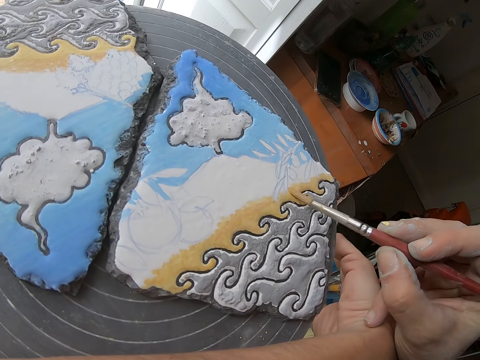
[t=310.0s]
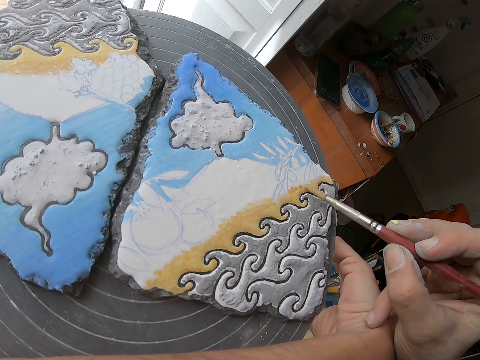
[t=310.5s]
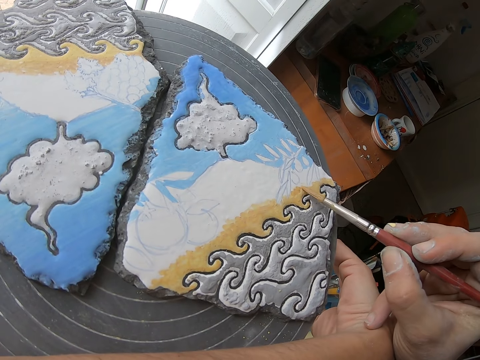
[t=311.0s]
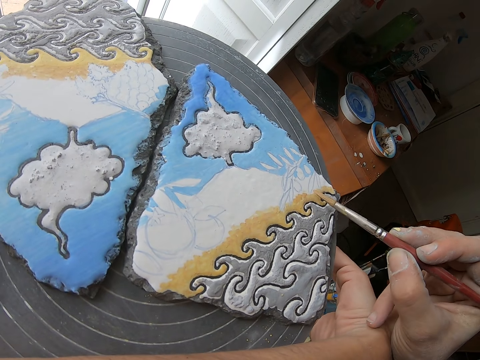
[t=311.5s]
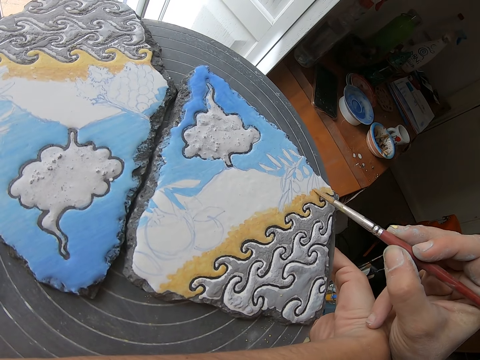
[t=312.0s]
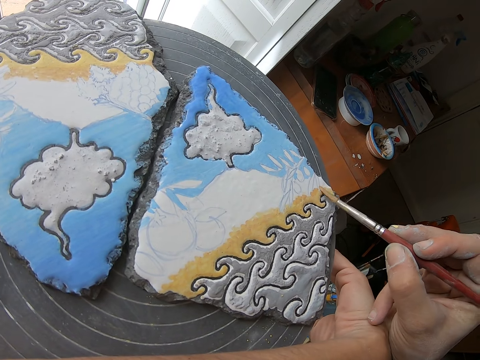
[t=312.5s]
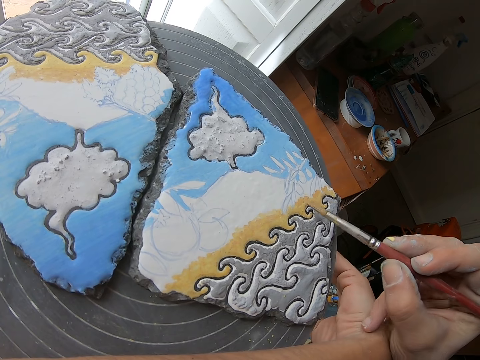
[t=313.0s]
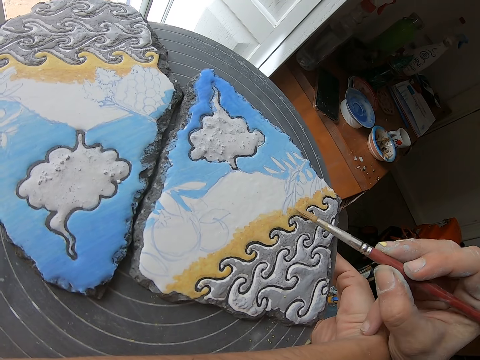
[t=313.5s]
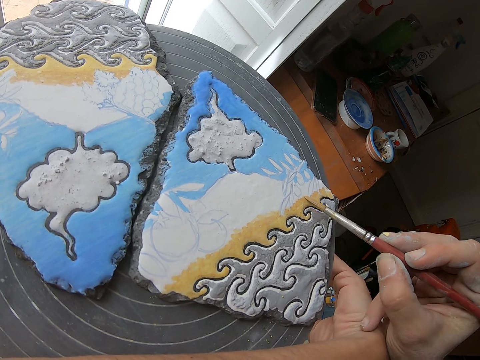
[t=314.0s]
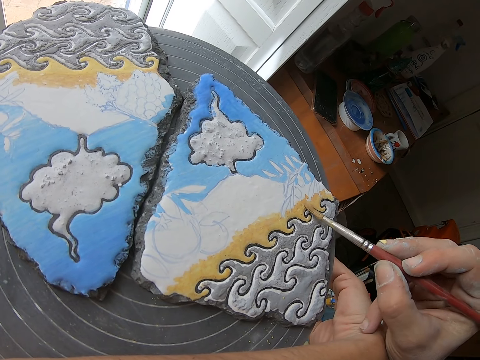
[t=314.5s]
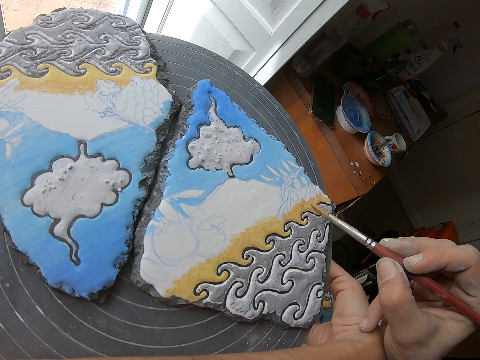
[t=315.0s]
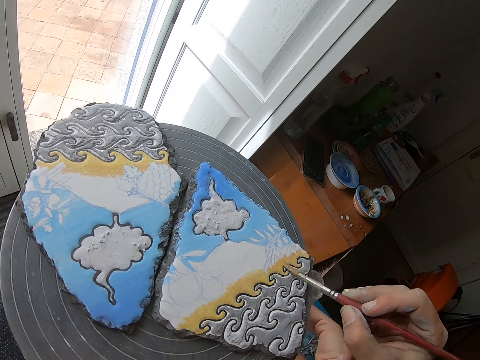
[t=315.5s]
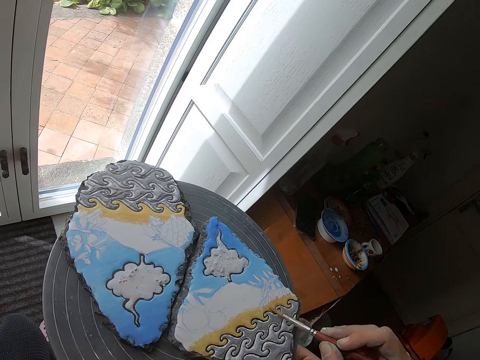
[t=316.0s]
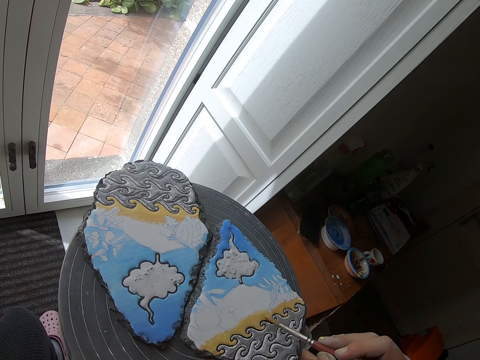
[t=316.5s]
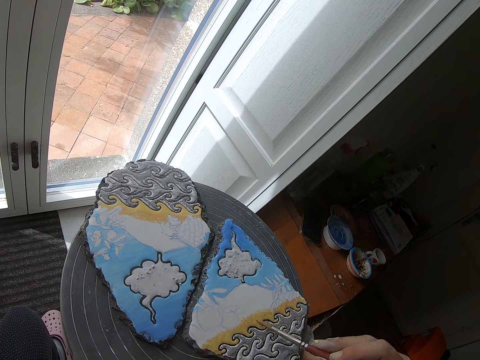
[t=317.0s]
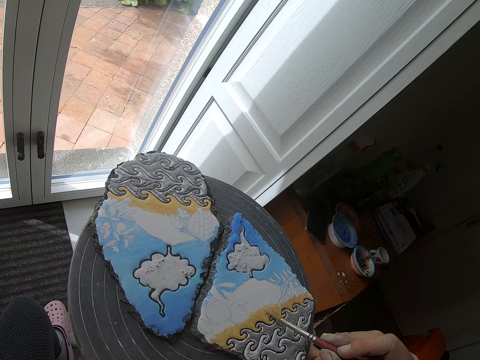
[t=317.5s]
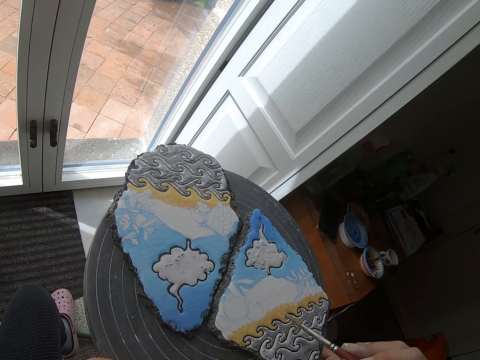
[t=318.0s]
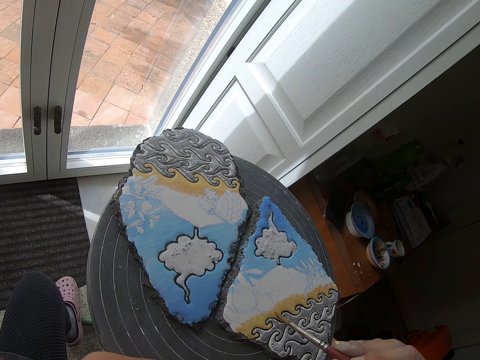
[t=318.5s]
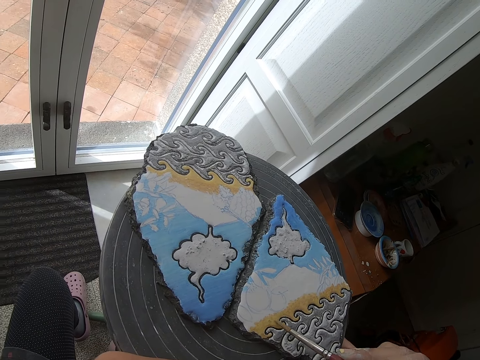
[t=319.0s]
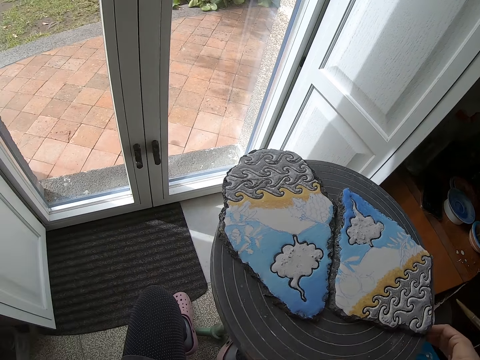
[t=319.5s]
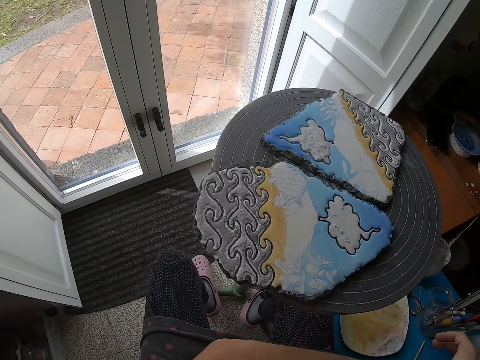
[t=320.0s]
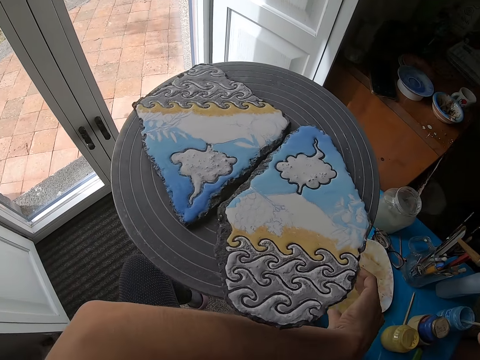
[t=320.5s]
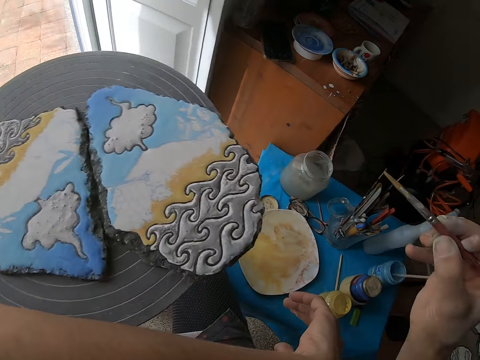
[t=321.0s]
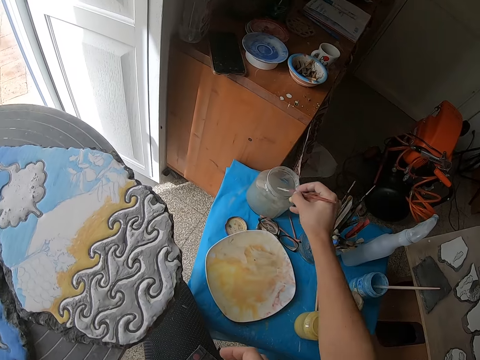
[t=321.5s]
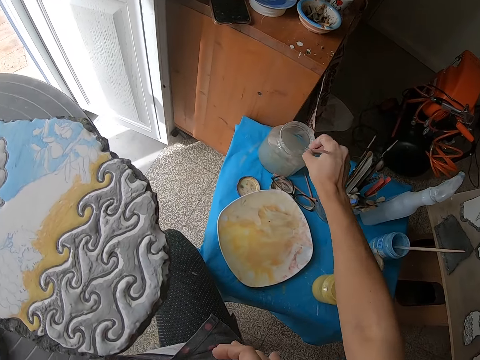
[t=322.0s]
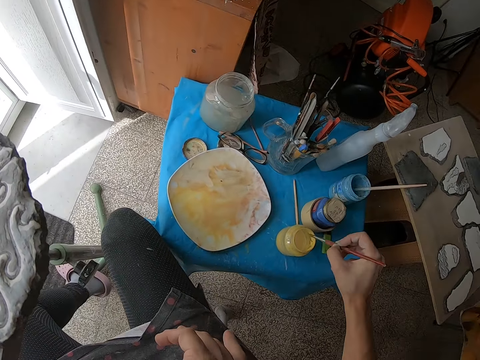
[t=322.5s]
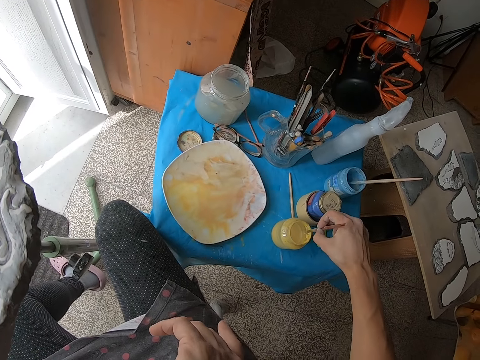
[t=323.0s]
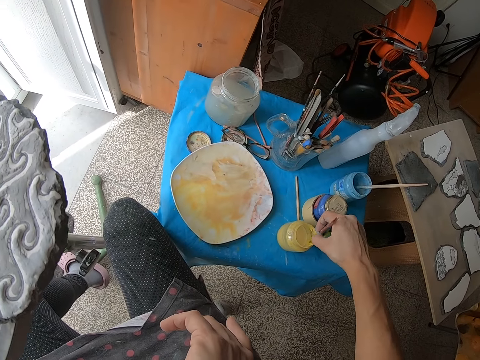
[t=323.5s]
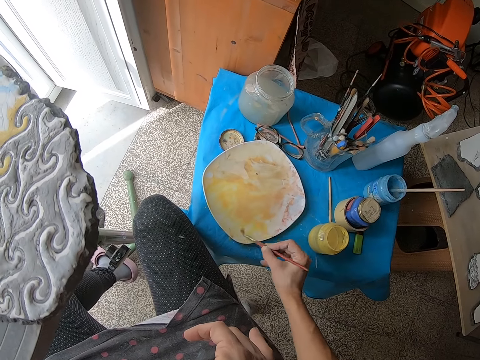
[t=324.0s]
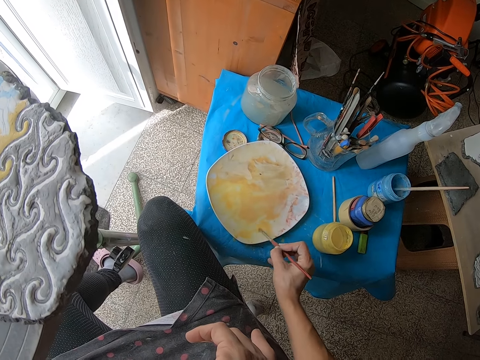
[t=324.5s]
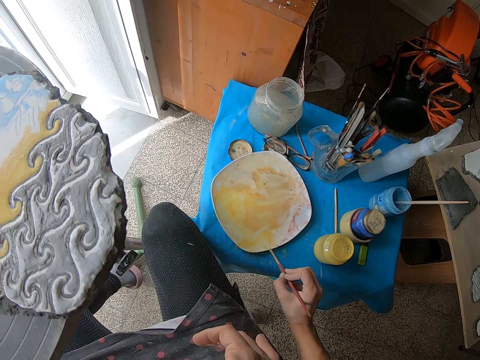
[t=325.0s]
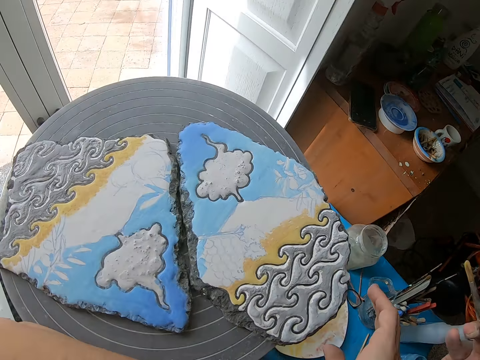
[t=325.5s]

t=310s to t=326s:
The camera wearer paints the clay canvas with the paint brush in his right hand. He turns the stool with his right hand. He puts the paint brush inside a water jar with his right hand. He hits the brush on the tin. He removes the paint brush from the water jar with his right hand. He puts the paint brush inside a paint bottle with his right hand. He removes the paint brush from the paint bottle with his right hand. He rubs the paint brush in his right hand on the paint plate. He scoops the paint from a dish with the paint brush.

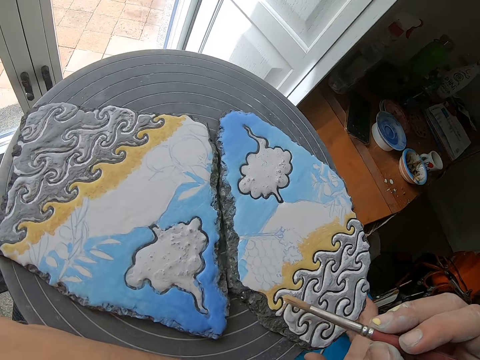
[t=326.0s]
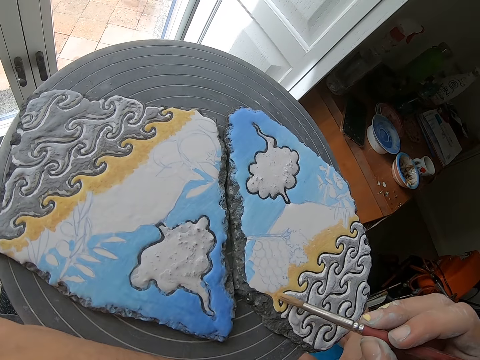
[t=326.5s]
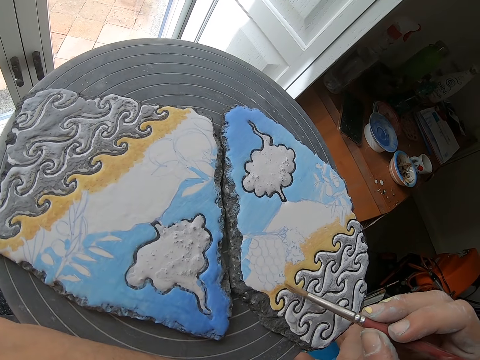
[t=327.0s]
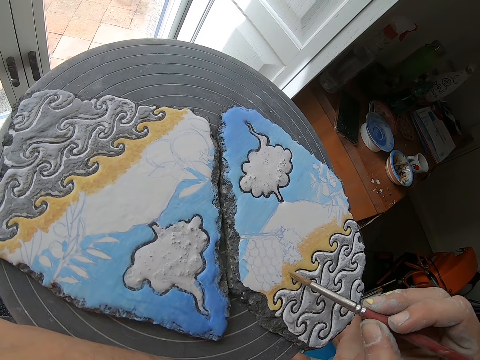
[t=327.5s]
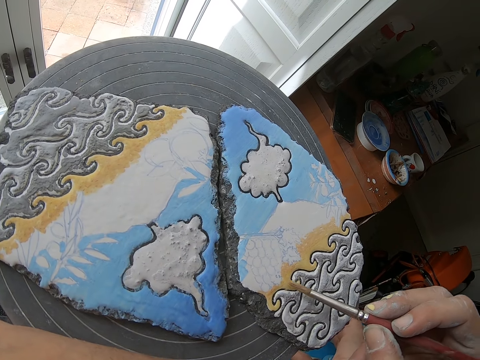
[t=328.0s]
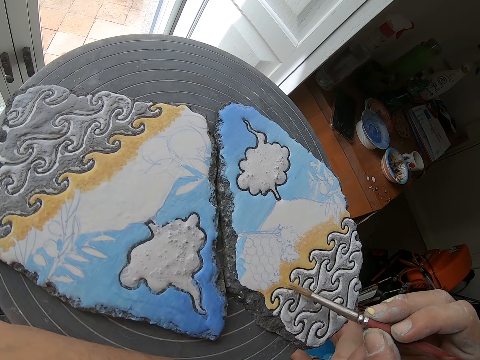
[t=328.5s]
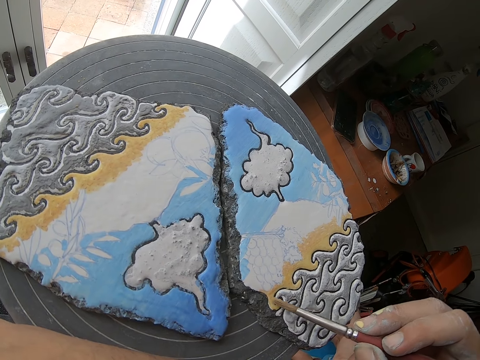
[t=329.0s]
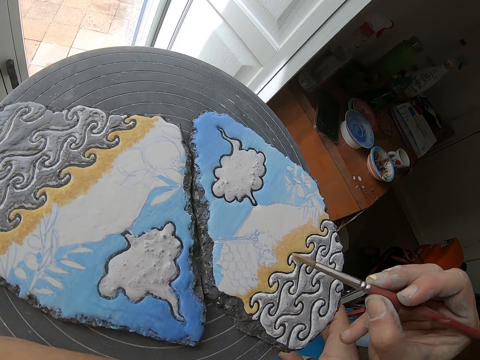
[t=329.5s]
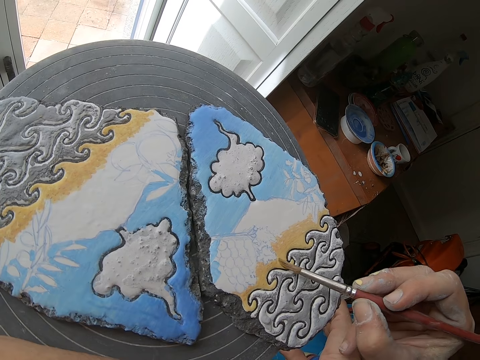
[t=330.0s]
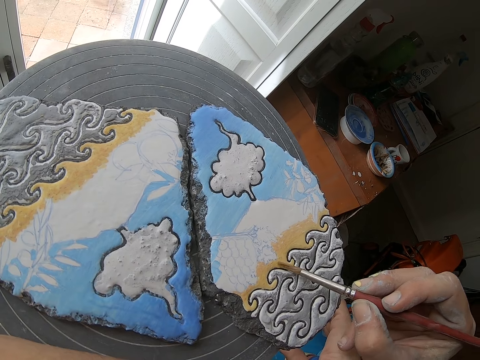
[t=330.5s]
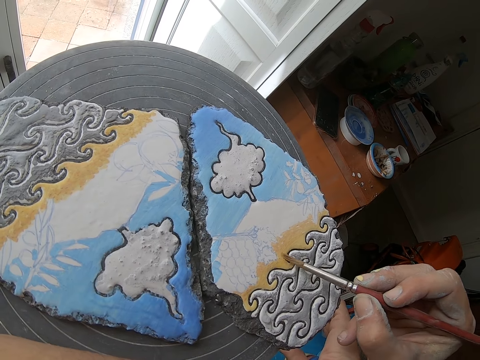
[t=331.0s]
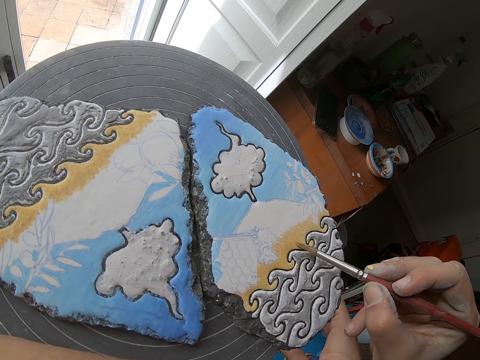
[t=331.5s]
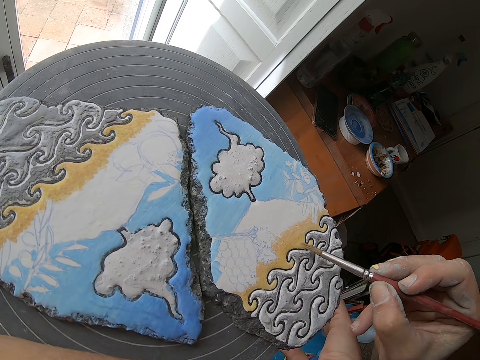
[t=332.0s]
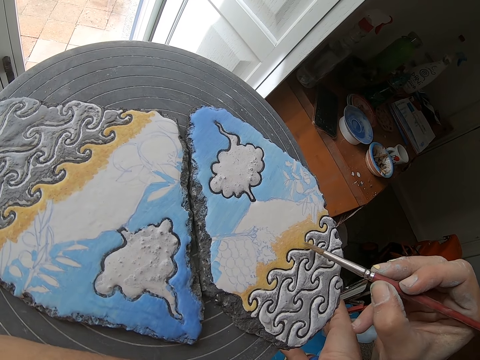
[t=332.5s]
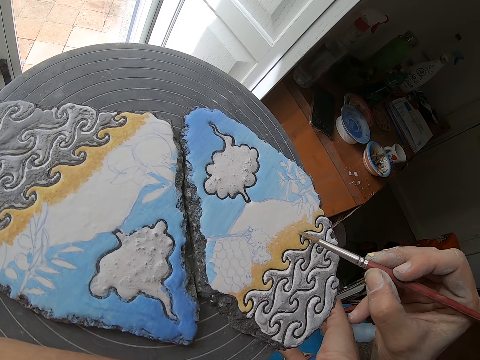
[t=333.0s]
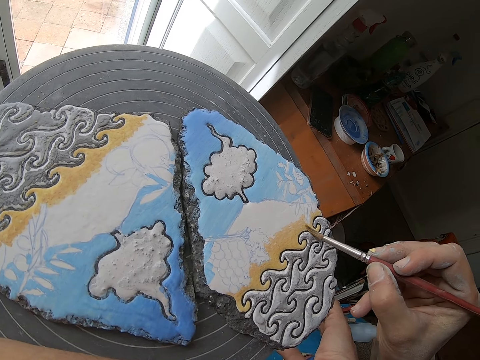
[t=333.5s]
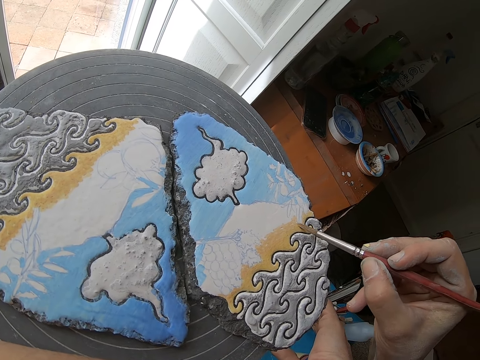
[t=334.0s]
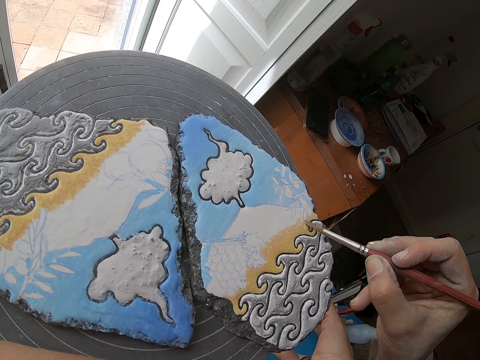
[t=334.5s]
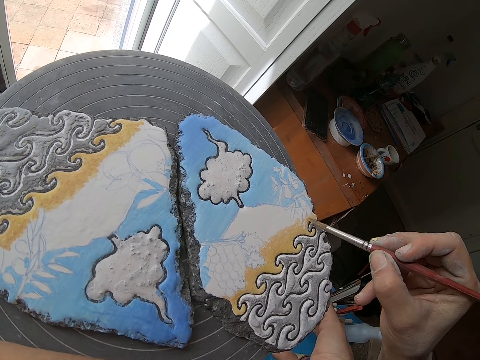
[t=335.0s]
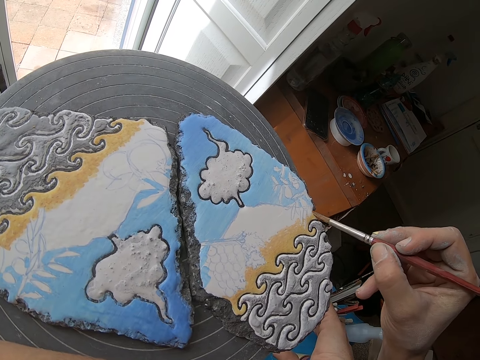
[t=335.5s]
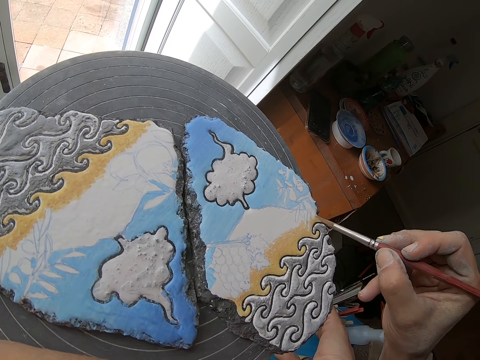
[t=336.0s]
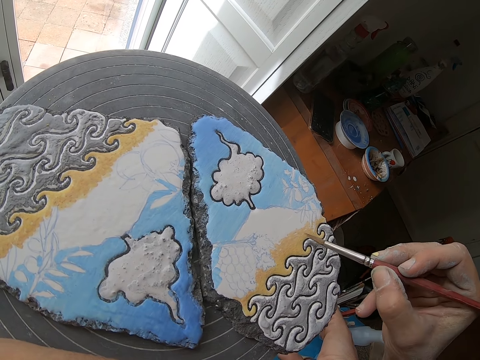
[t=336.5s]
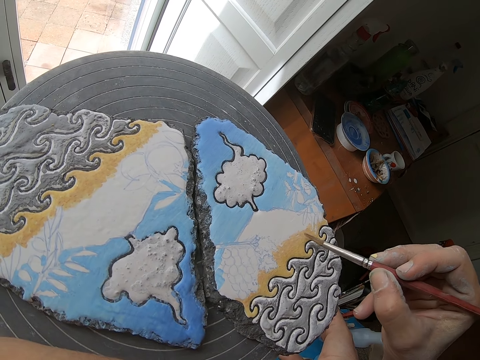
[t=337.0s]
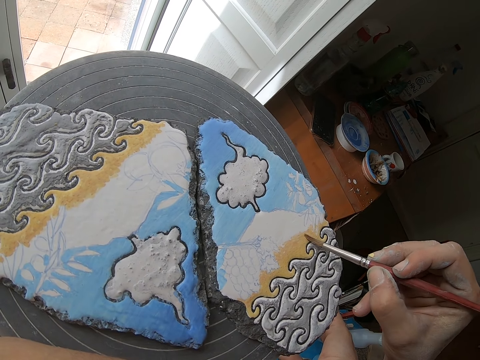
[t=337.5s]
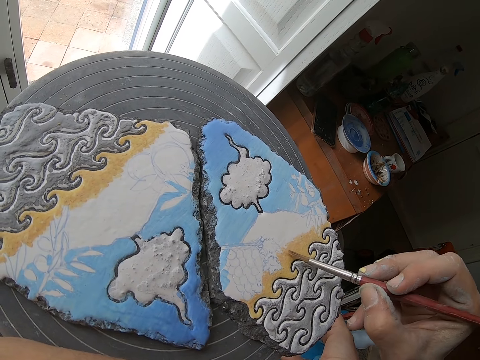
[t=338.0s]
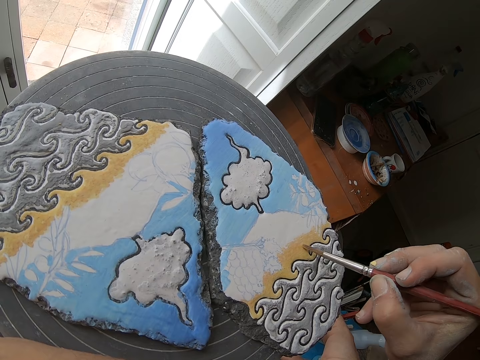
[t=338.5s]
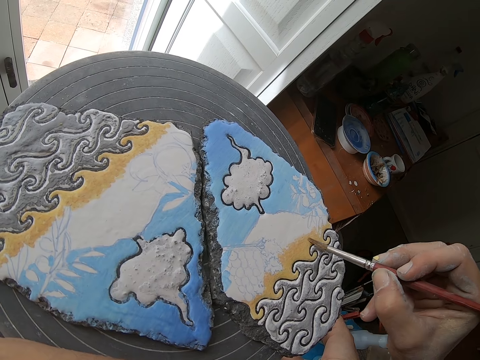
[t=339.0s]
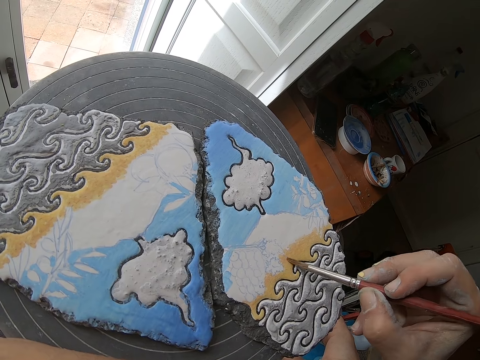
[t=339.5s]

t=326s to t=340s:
The camera wearer paints the clay canvas with the paint brush in his right hand.
